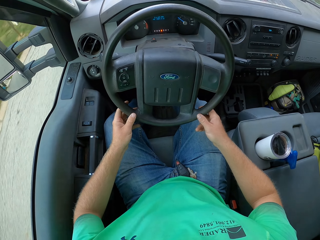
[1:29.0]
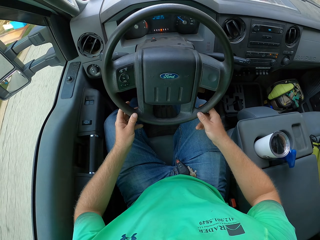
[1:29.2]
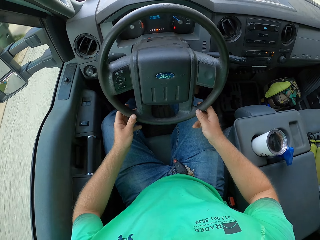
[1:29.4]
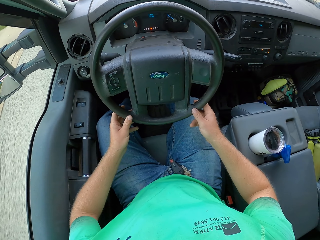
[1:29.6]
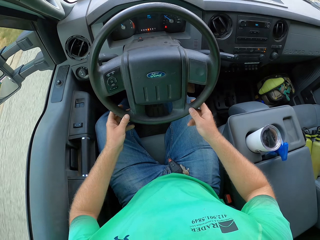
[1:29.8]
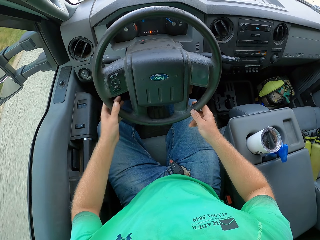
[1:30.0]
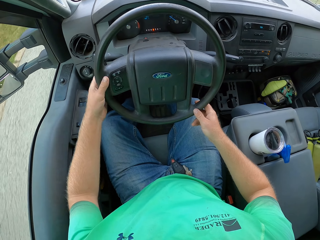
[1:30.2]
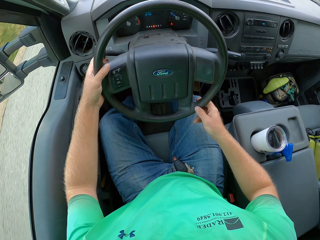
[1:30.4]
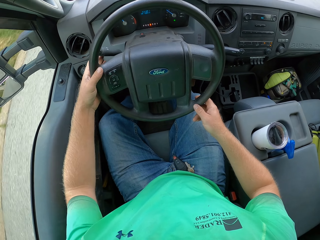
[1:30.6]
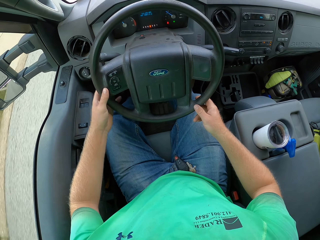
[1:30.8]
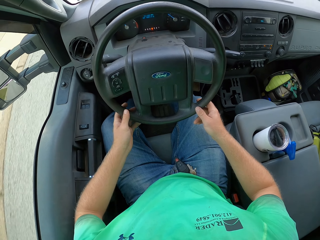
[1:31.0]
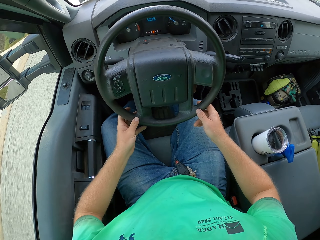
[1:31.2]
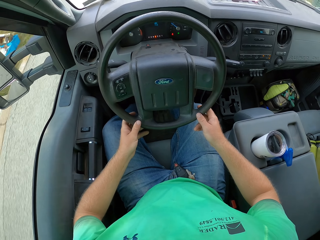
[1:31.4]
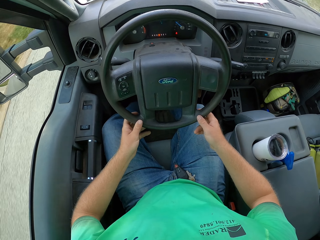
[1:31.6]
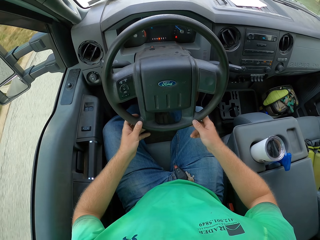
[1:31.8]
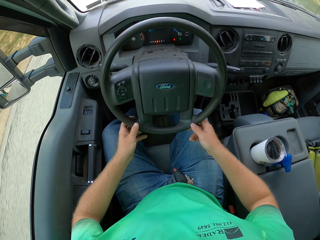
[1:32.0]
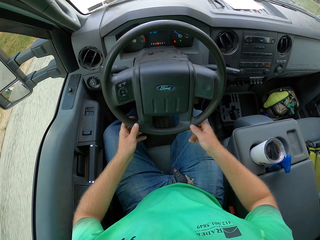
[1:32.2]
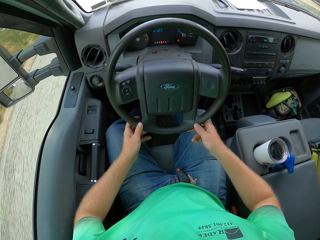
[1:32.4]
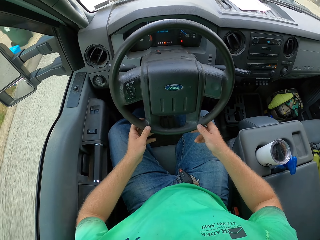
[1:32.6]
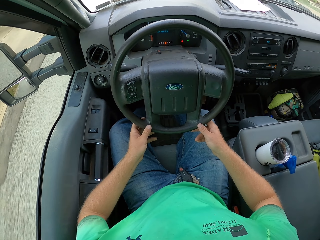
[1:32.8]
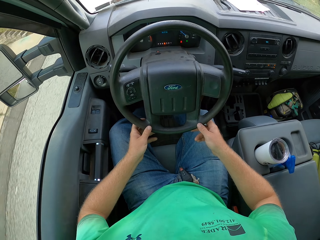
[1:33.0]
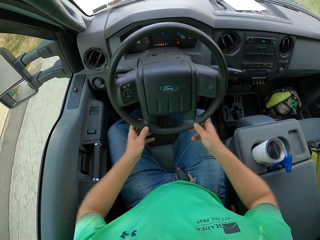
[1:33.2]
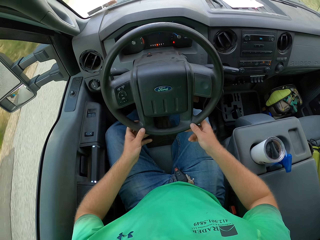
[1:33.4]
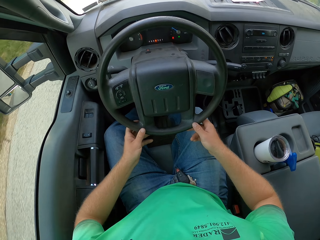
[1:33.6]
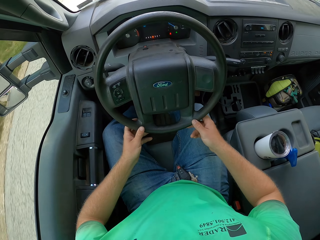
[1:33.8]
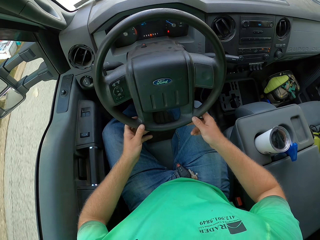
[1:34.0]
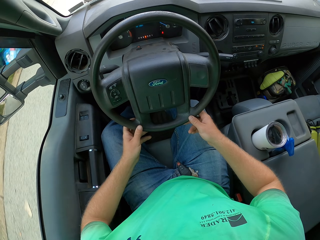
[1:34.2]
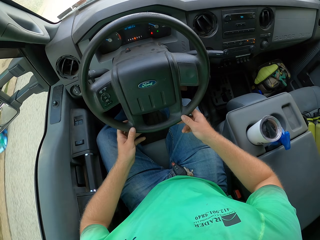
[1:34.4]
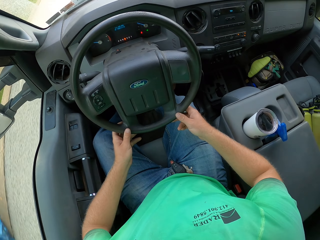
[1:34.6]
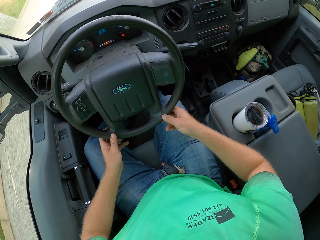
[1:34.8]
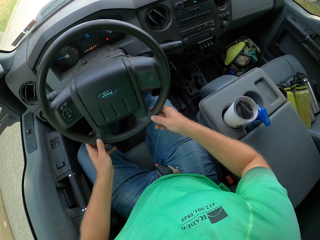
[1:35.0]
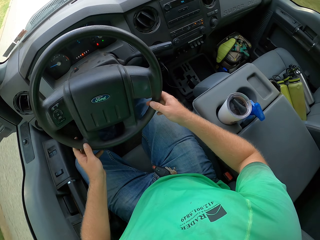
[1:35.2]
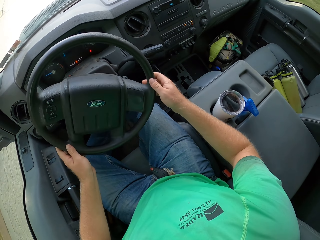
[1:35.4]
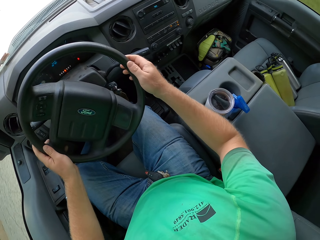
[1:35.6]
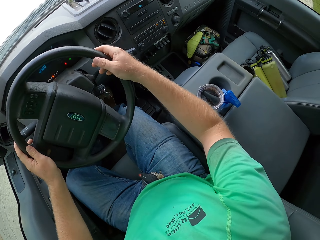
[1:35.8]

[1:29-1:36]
The camera wearer turns a signal indicator of the car with his left hand.

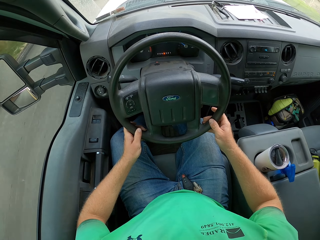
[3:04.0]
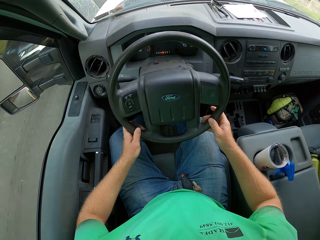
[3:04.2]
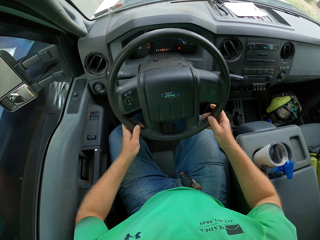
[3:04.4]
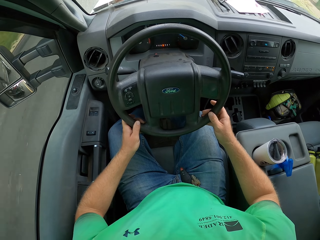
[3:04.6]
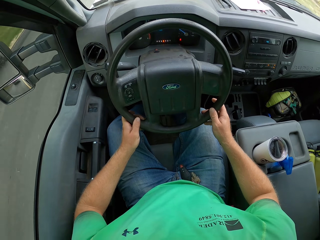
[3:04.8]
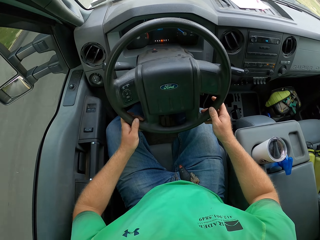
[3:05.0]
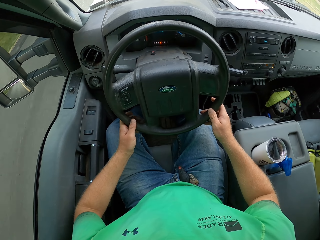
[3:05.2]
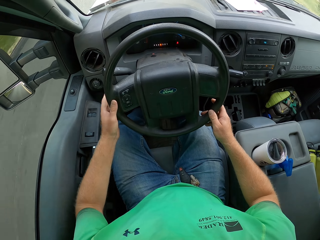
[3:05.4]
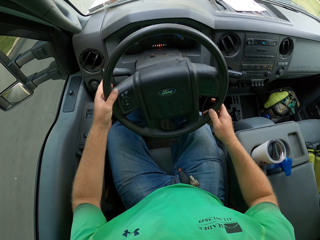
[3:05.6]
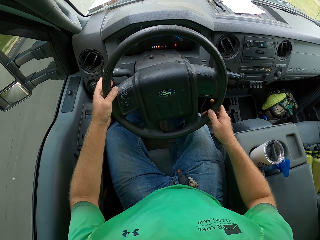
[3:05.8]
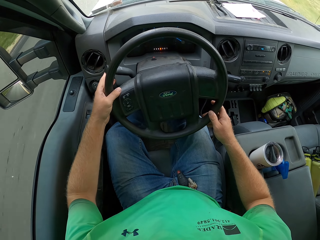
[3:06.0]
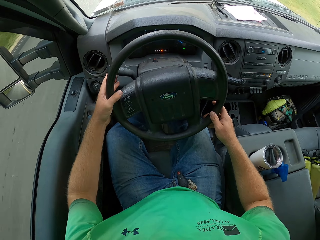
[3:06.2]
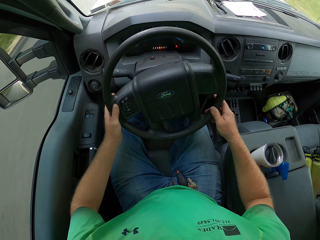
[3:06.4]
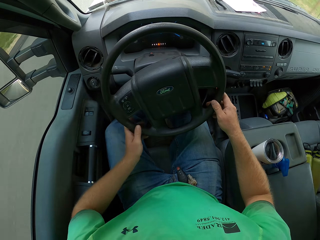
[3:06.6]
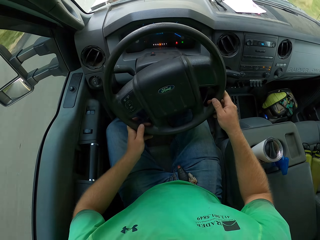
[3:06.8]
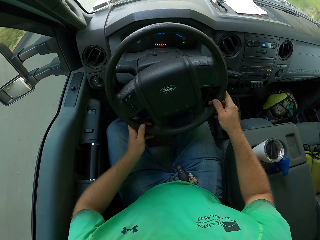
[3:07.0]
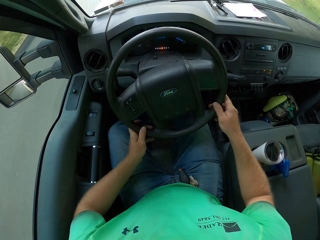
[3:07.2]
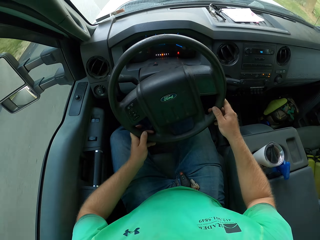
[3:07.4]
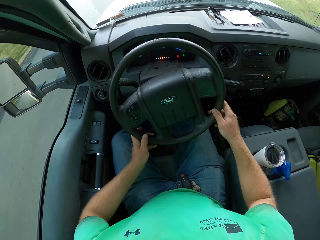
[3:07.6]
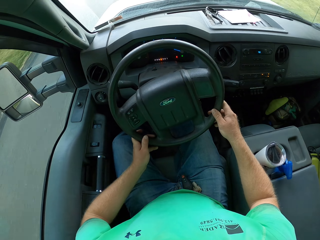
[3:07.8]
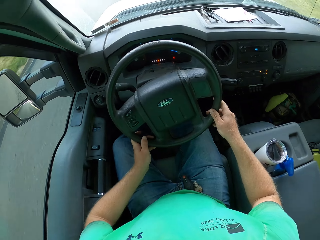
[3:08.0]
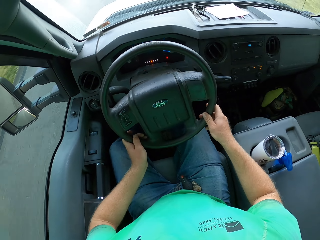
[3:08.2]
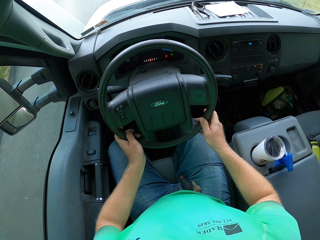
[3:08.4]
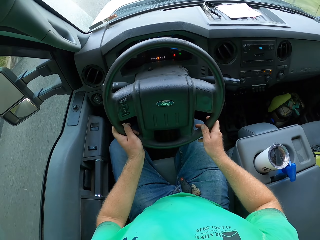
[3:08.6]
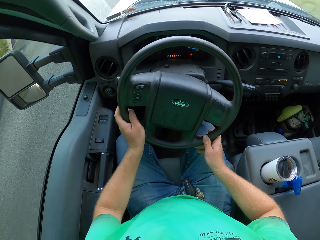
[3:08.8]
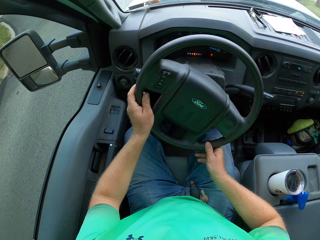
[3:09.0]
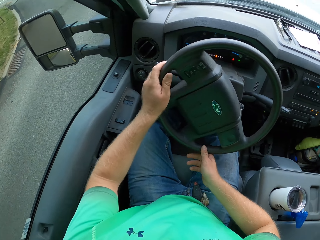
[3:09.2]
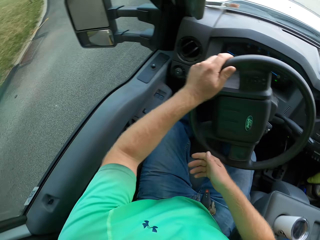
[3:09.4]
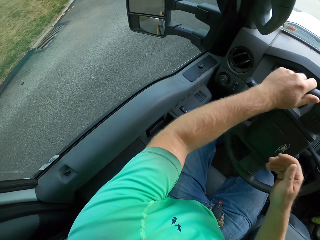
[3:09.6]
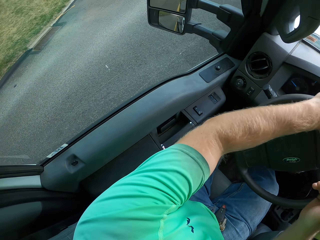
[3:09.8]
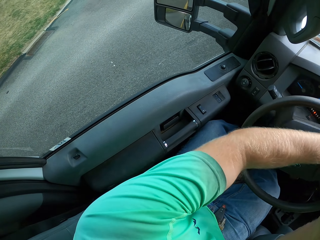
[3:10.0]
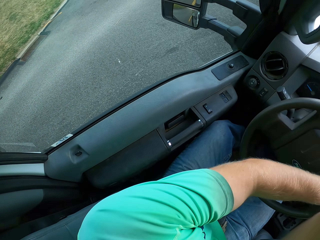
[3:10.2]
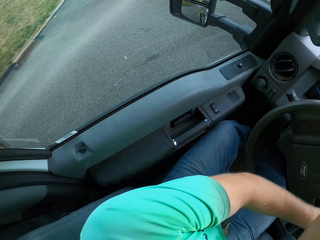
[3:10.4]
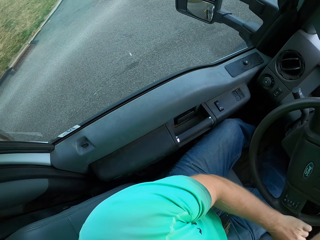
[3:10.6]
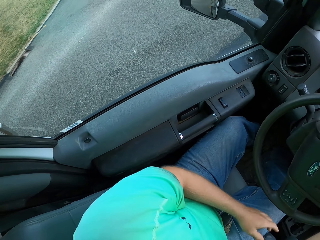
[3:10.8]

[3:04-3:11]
The camera wearer turns the signal indicator of the car with his left hand.

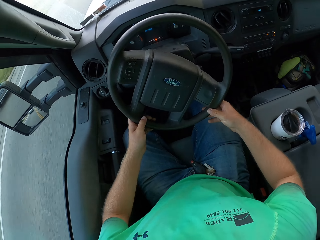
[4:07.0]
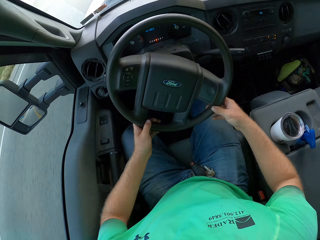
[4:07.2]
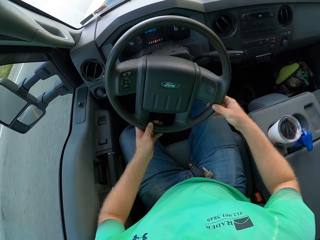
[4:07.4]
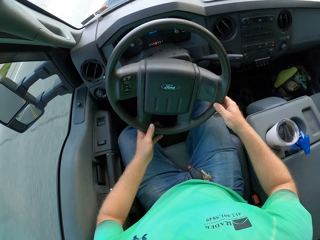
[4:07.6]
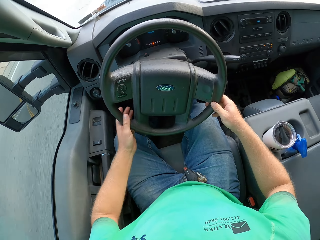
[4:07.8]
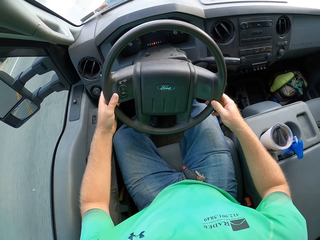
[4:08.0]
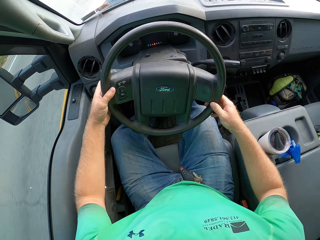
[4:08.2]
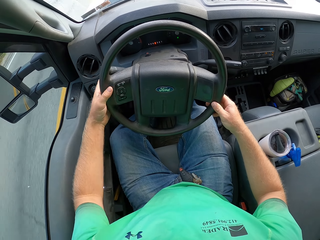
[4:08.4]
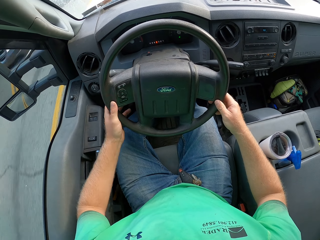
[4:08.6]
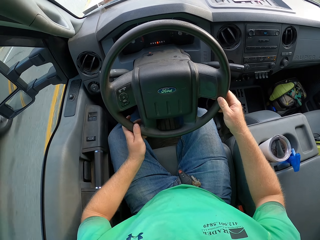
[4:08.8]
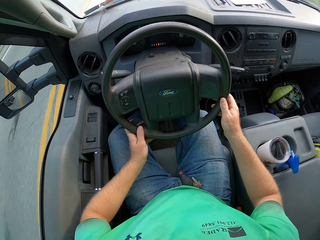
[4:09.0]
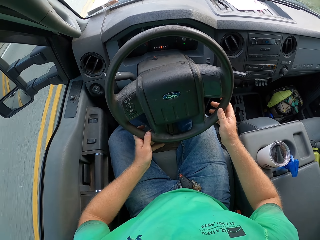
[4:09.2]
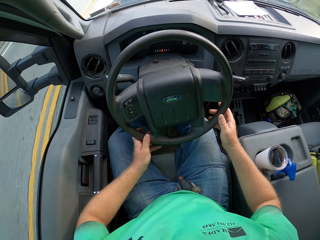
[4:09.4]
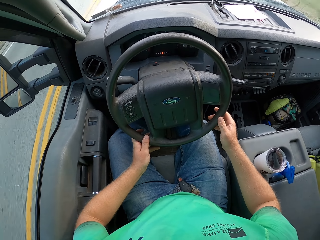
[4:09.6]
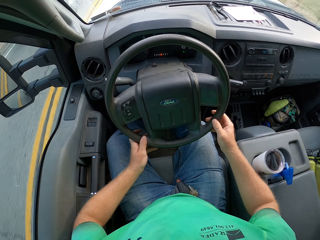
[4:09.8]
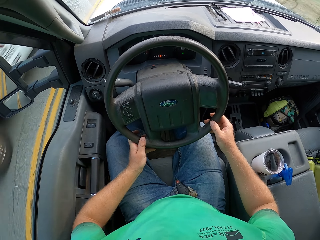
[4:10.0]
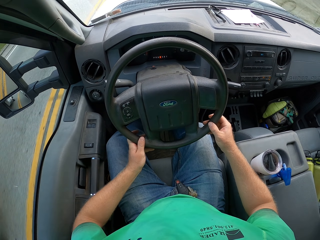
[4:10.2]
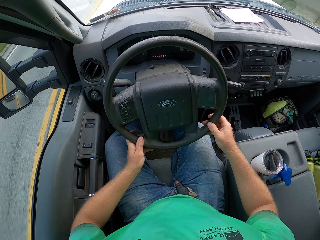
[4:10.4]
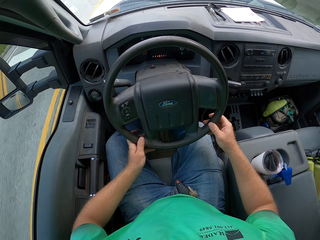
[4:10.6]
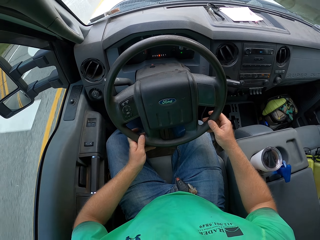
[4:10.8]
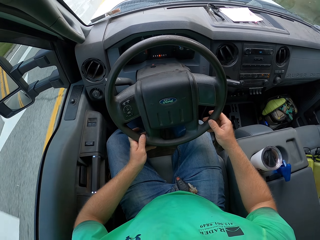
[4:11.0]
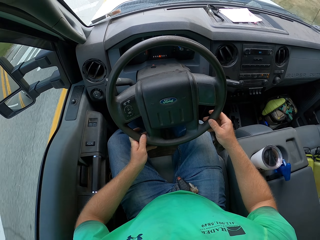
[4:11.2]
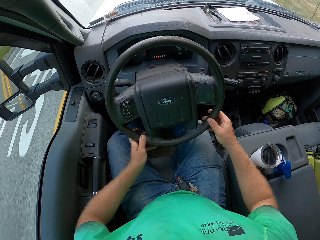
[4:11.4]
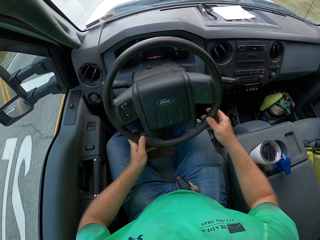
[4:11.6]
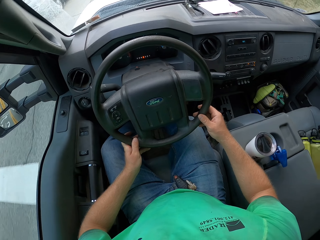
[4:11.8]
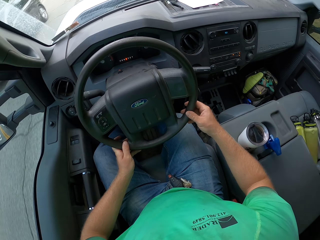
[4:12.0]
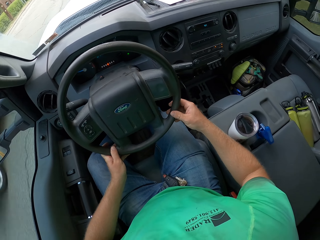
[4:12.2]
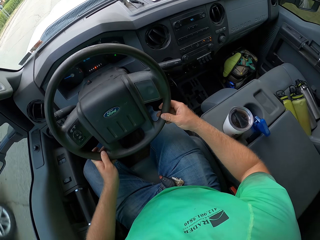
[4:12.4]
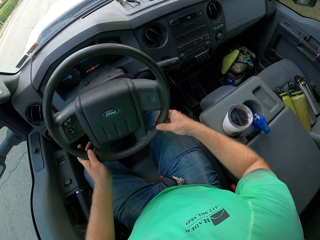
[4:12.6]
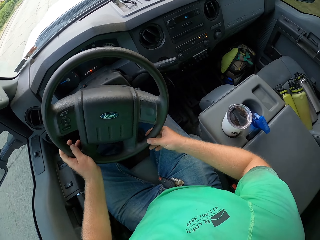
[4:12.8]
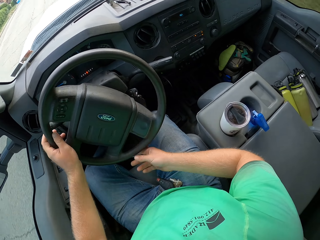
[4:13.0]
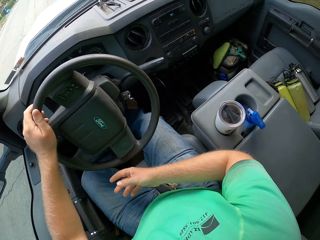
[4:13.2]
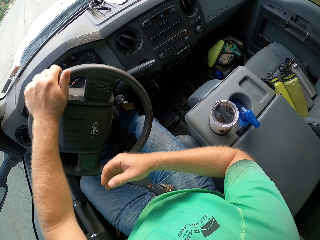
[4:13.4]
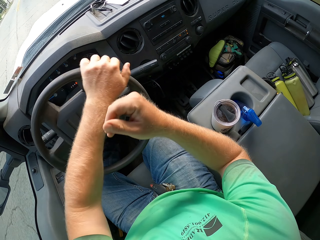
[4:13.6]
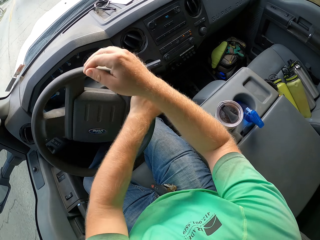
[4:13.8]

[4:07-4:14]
The camera wearer turns the signal indicator of the car with his left hand.
